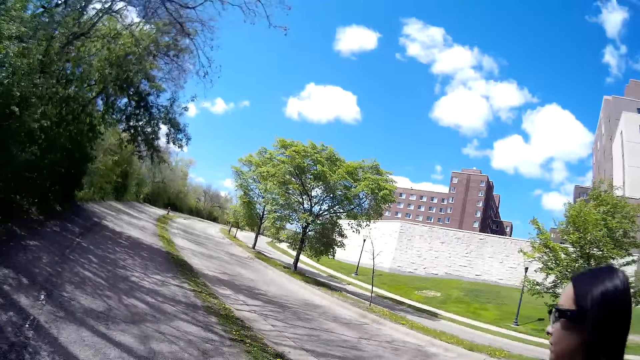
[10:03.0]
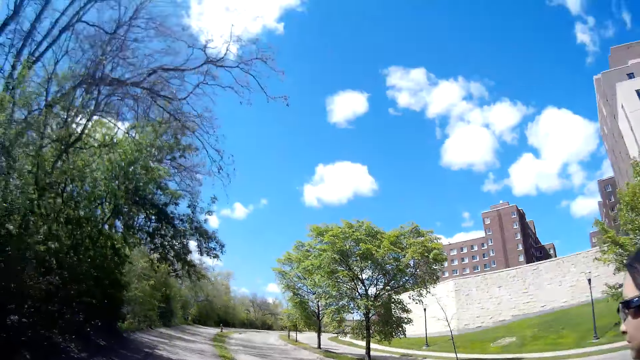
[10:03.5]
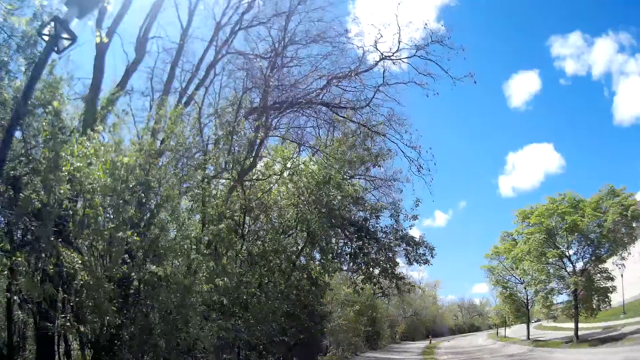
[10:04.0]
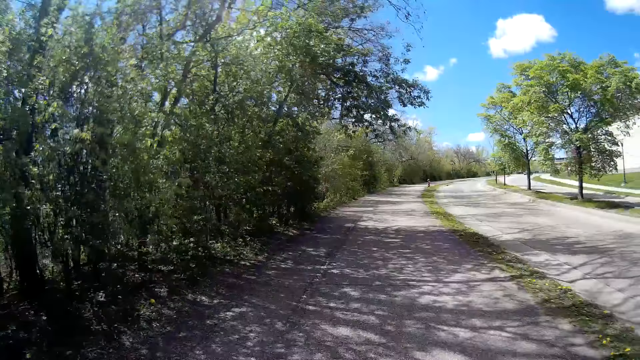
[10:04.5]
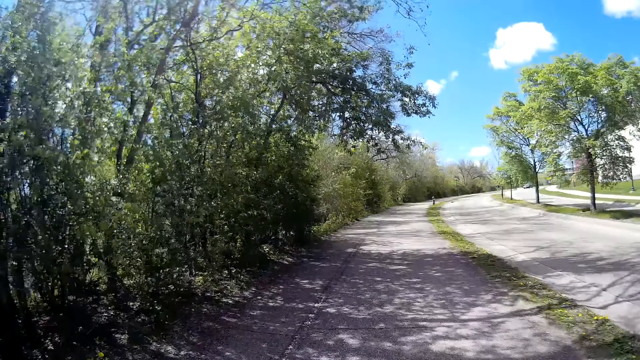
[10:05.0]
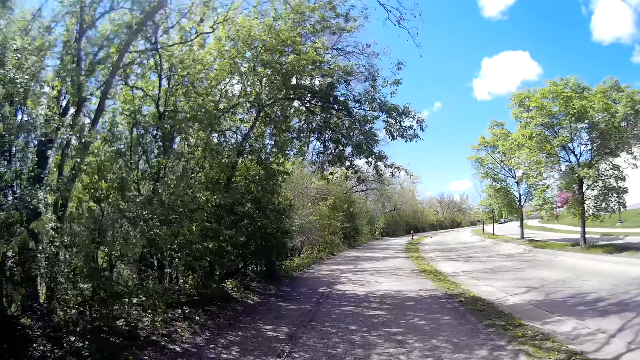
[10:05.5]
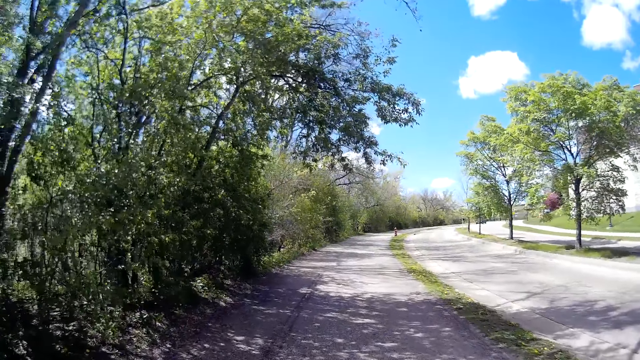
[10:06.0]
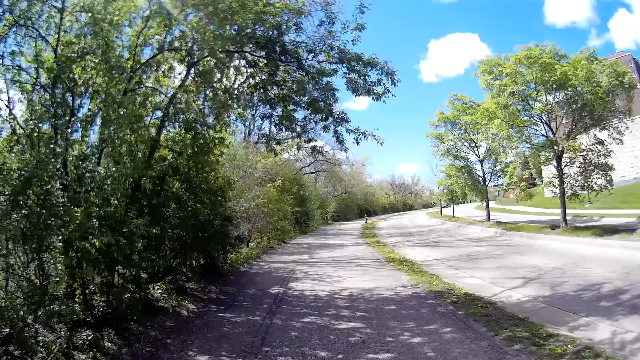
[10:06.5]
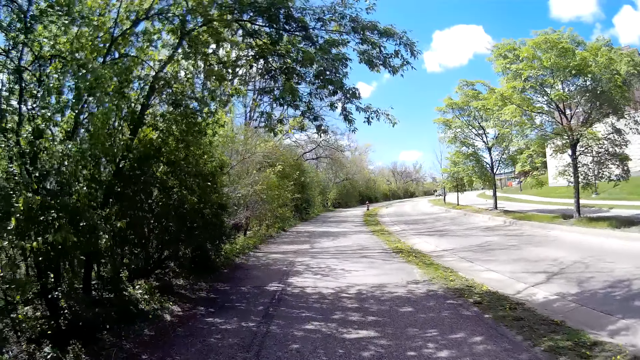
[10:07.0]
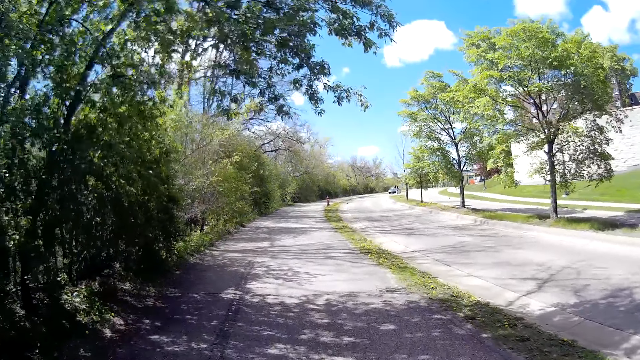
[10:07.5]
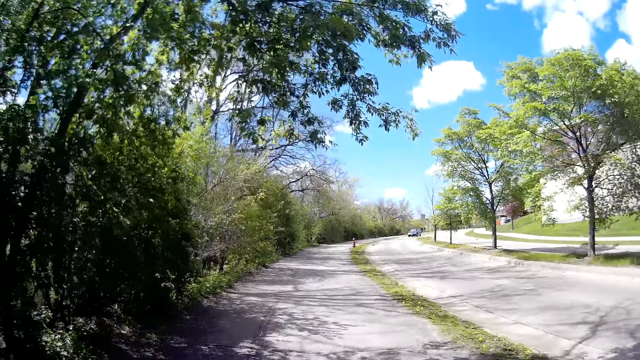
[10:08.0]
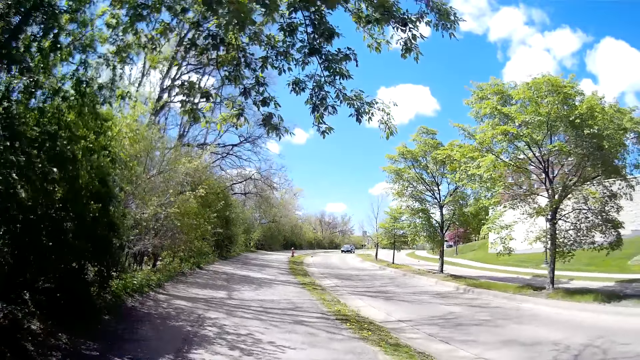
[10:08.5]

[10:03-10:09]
The camera wearer looks at a woman. They walk around.

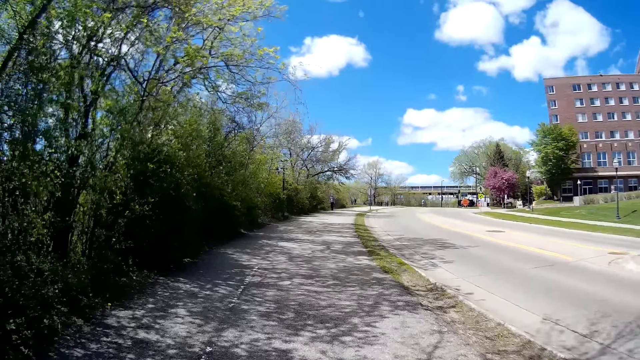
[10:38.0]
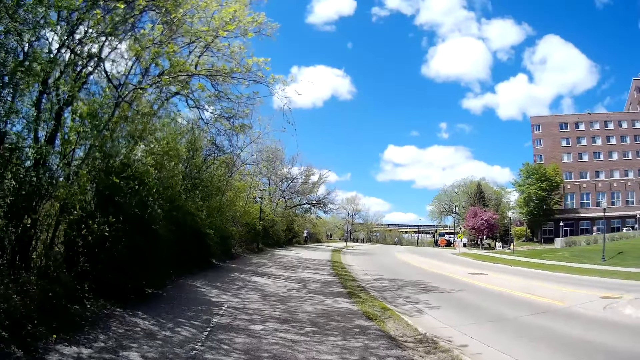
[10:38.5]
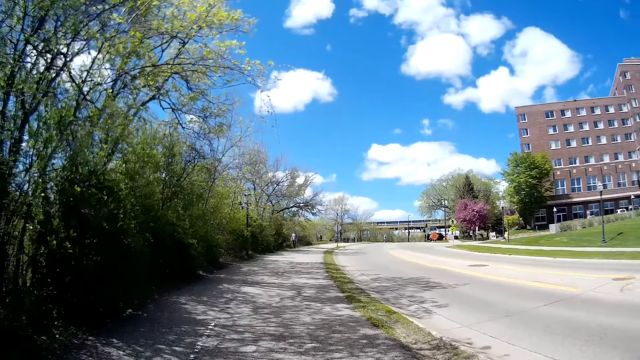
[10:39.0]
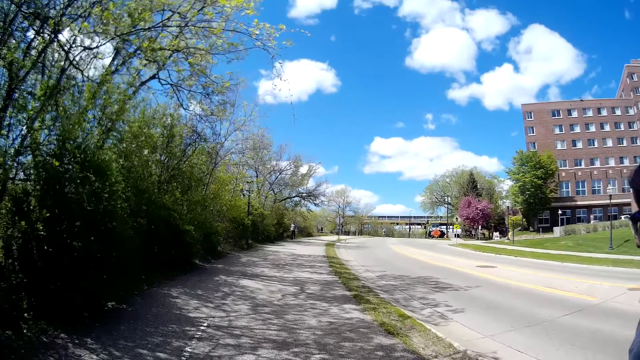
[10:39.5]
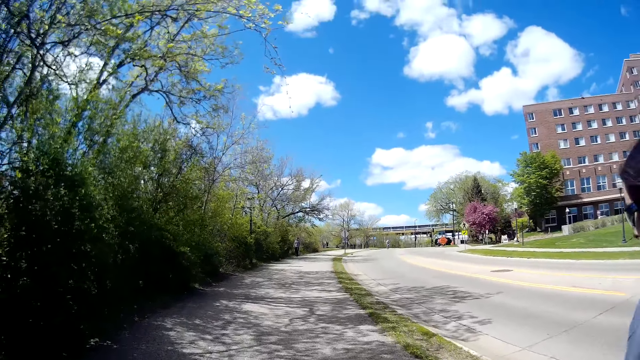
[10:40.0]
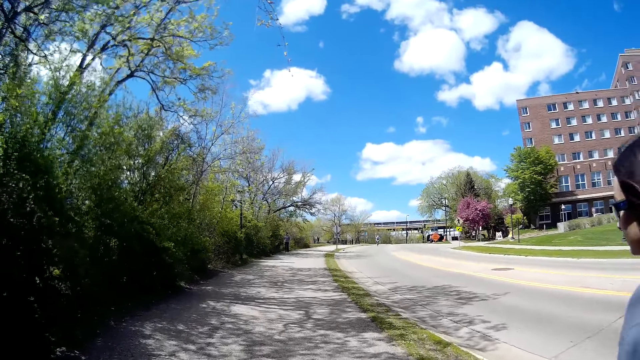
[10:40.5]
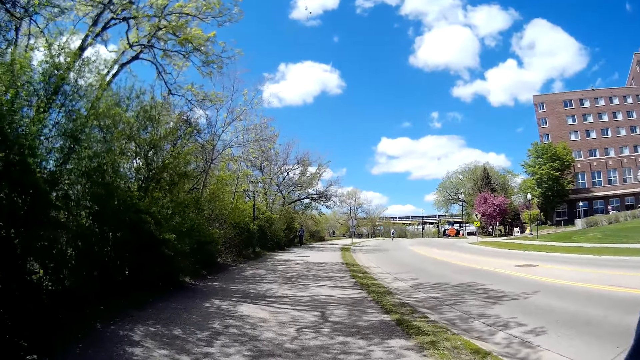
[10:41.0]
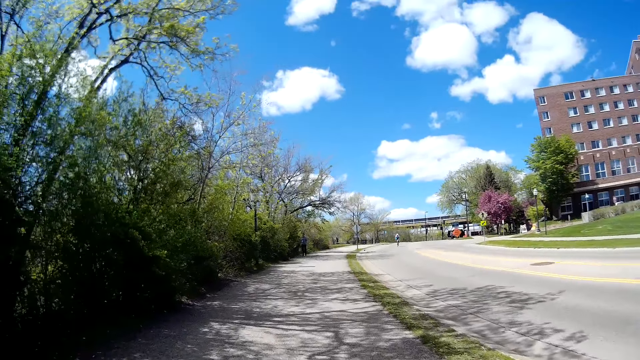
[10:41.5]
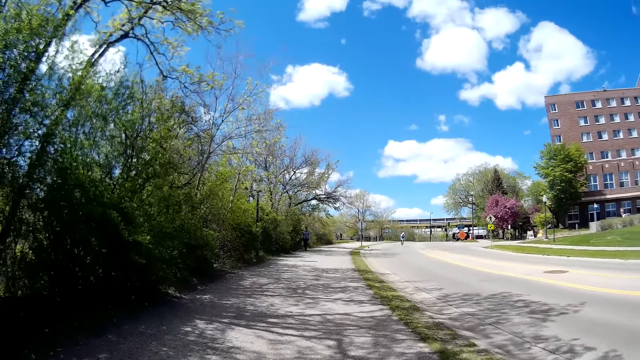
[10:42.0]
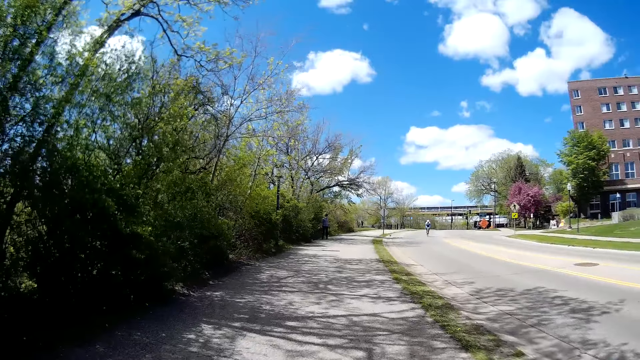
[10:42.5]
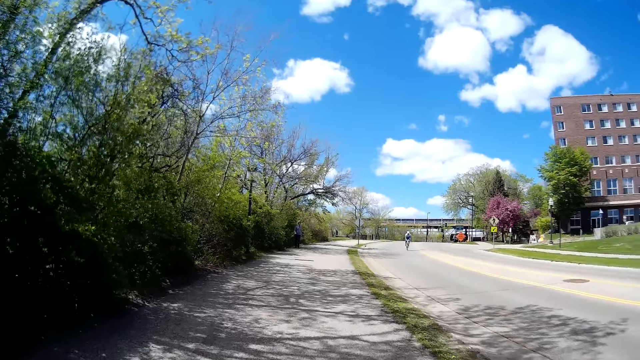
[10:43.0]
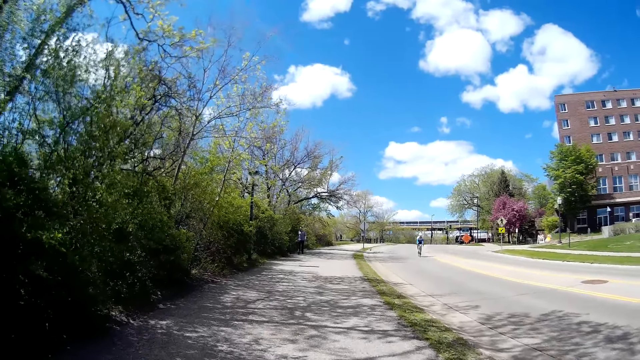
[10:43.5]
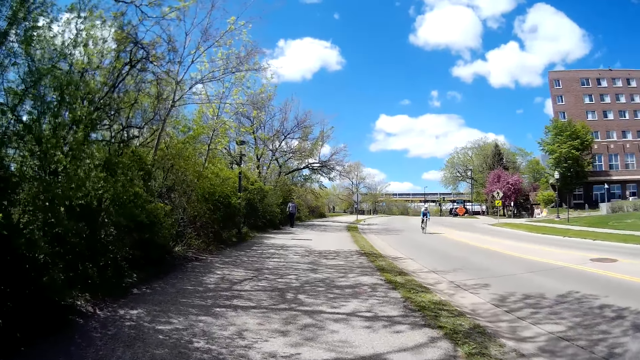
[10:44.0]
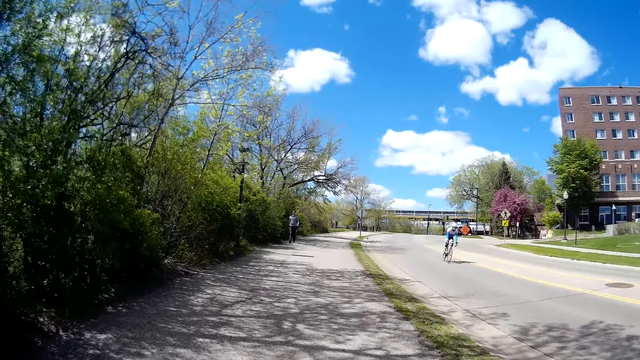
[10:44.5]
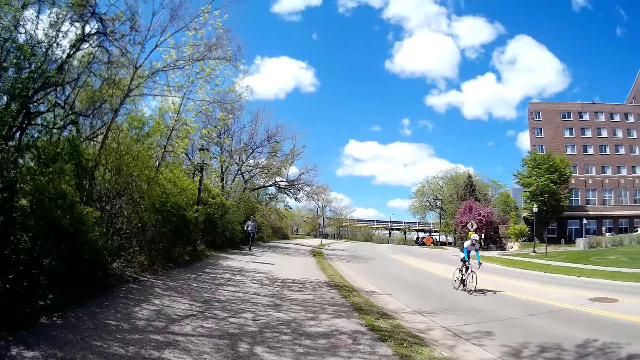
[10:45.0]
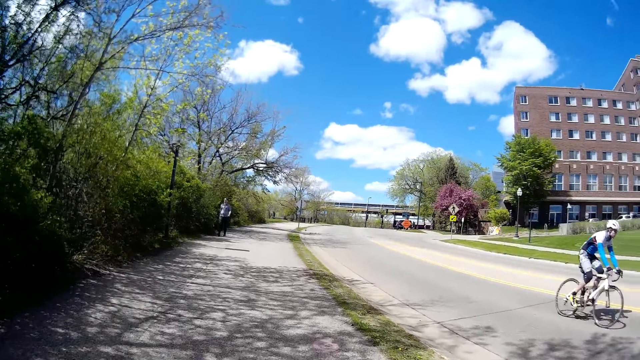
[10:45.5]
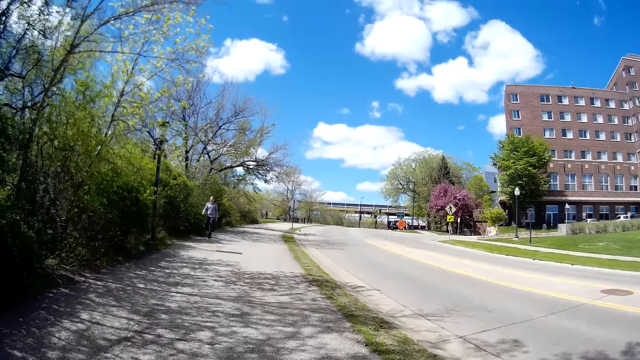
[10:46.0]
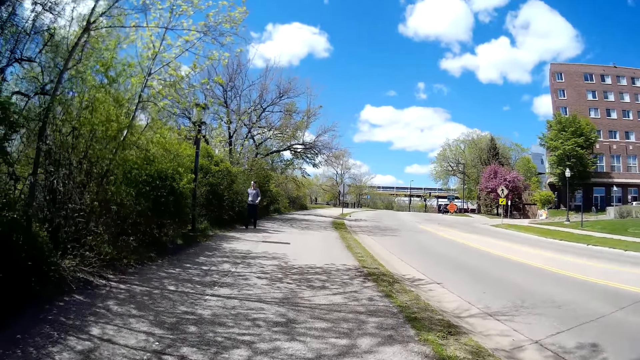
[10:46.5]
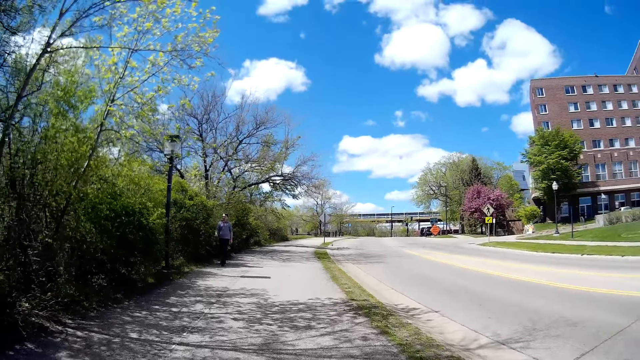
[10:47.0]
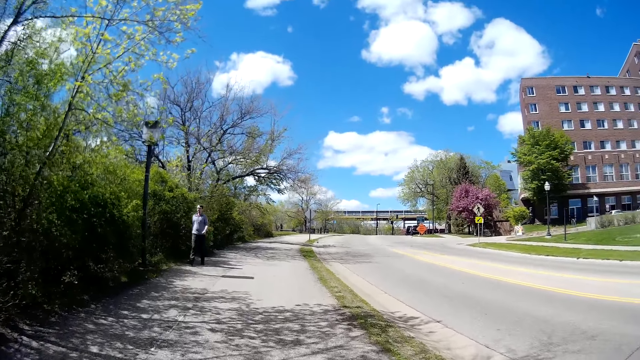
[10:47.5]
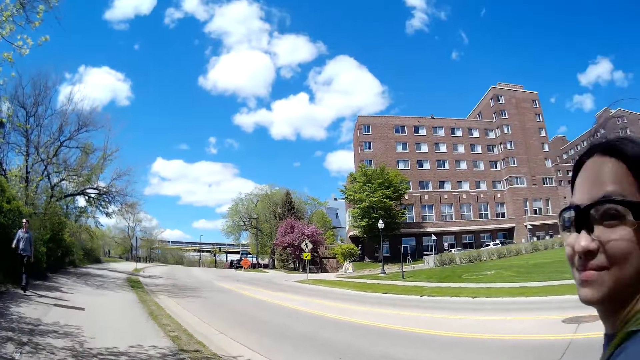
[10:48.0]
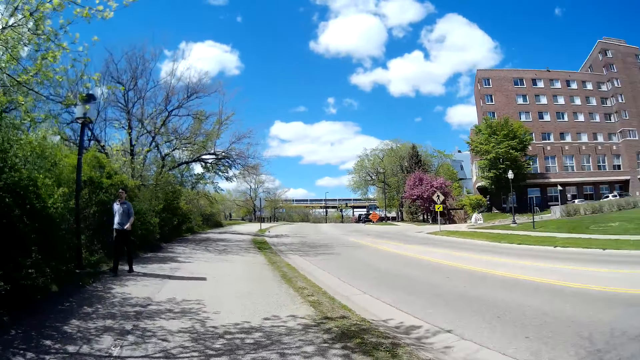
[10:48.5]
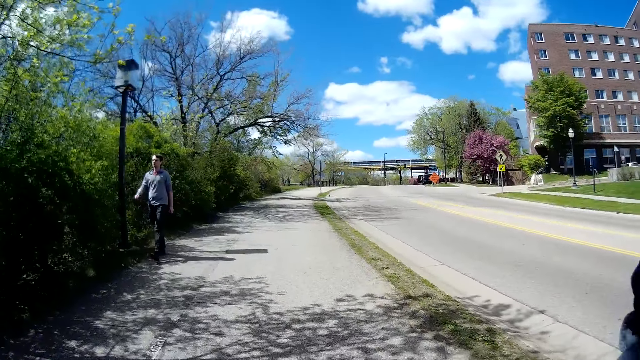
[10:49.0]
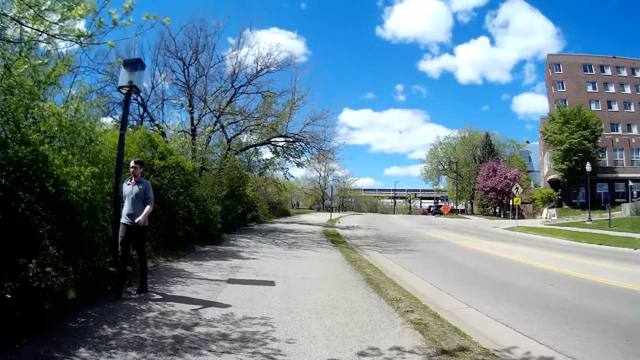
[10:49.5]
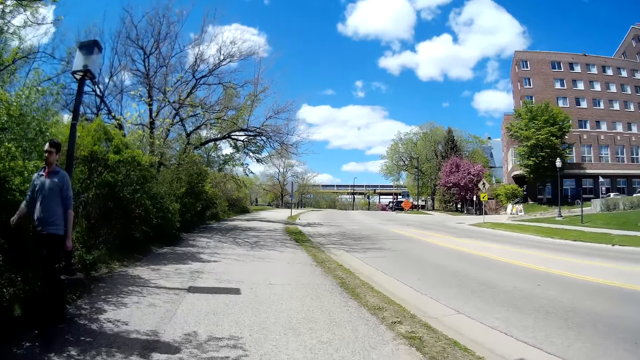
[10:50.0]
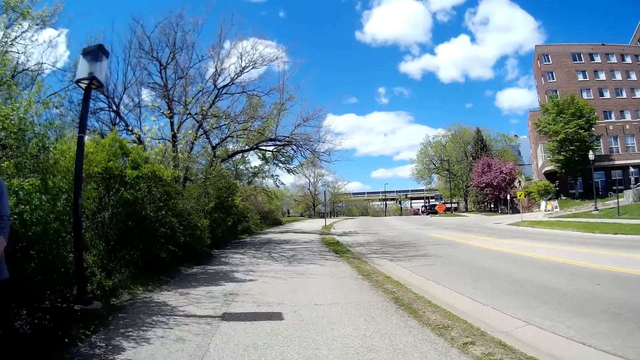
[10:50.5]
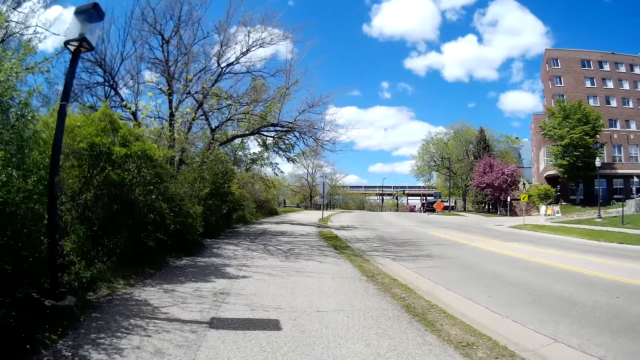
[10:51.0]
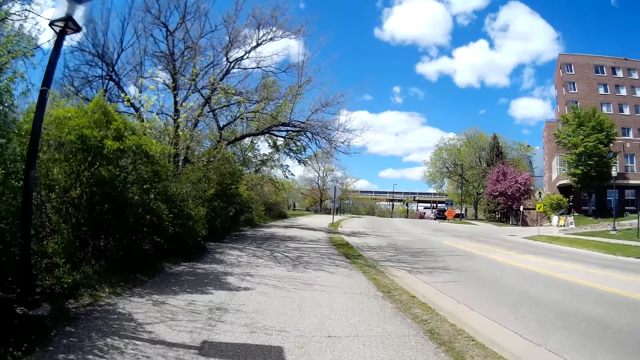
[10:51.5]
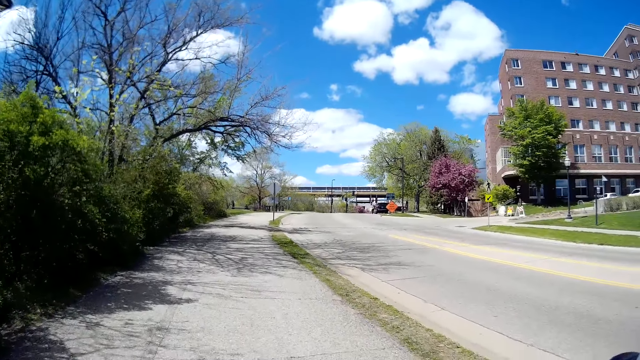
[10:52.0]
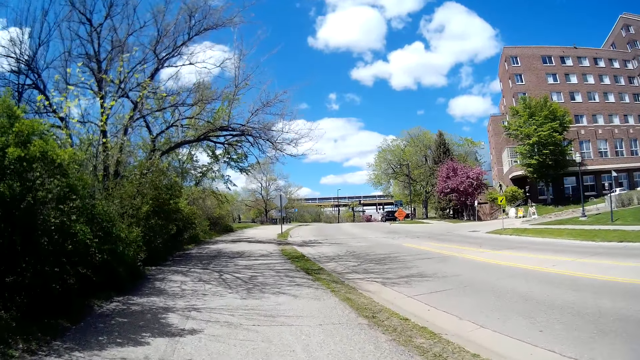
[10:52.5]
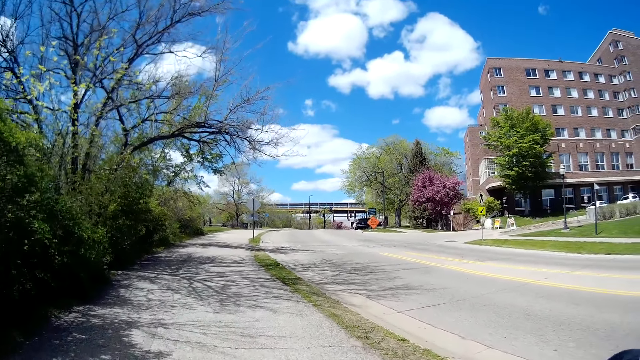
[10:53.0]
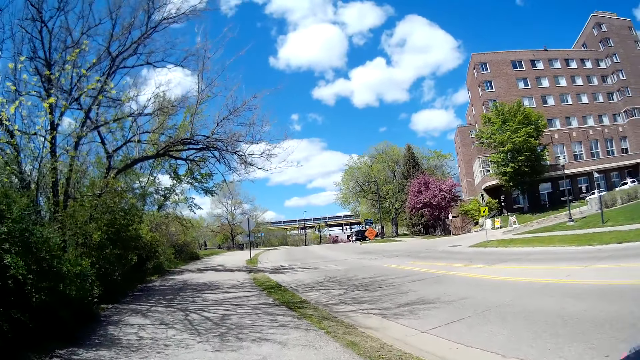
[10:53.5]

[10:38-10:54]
A woman walks with the camera wearer. They walk around. A man rides a bicycle past them. A car drives past them. The camera wearer speaks to the woman. They walk around. Another man walks past them.
